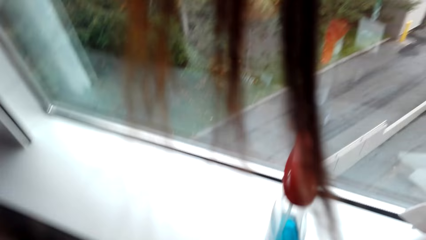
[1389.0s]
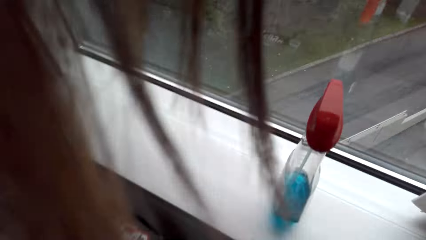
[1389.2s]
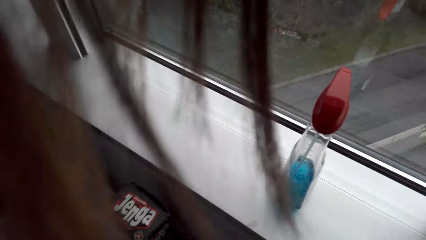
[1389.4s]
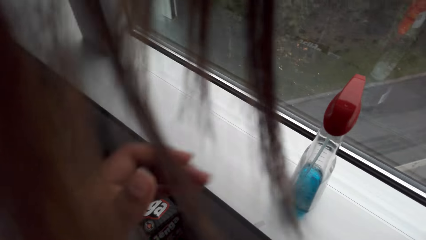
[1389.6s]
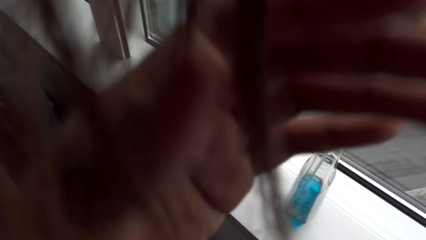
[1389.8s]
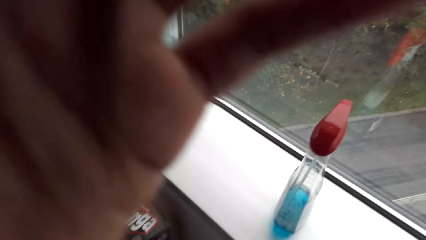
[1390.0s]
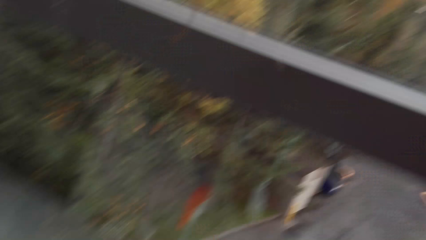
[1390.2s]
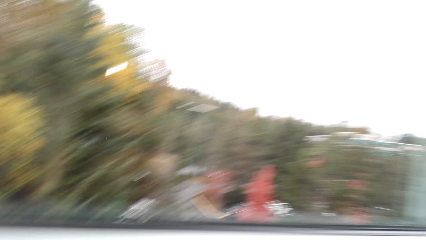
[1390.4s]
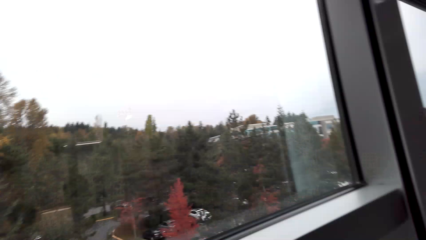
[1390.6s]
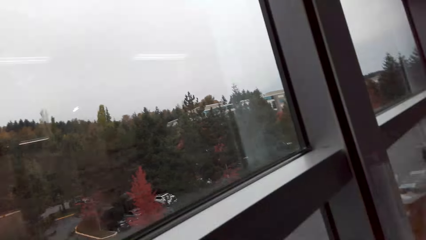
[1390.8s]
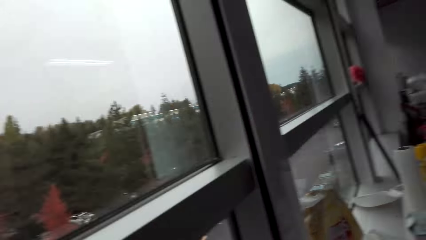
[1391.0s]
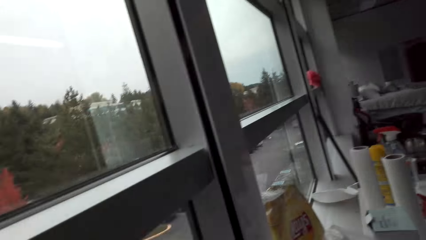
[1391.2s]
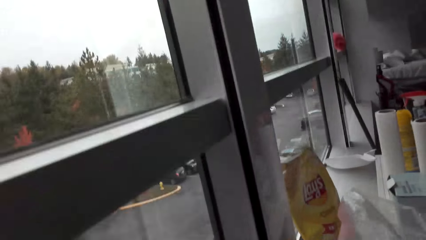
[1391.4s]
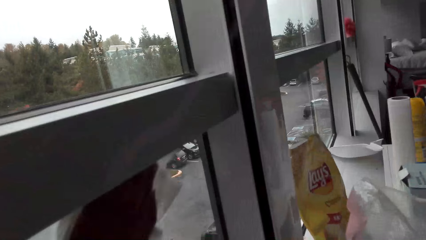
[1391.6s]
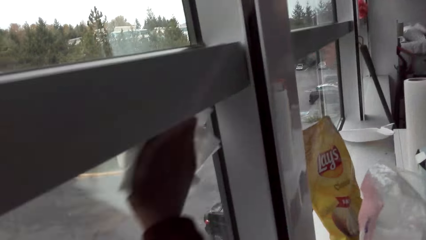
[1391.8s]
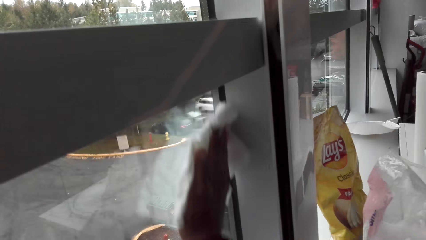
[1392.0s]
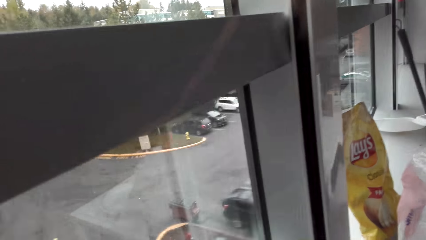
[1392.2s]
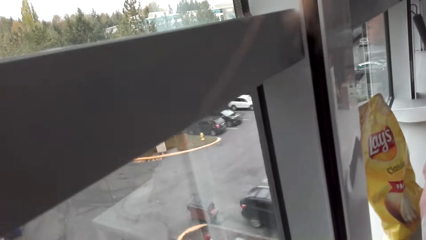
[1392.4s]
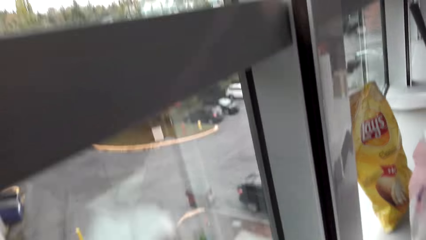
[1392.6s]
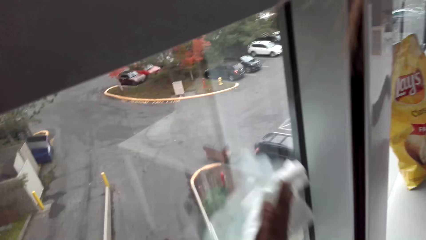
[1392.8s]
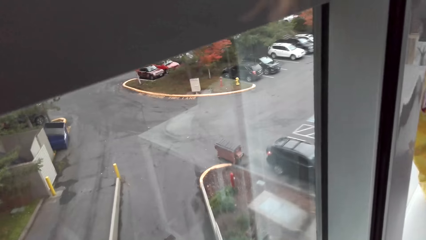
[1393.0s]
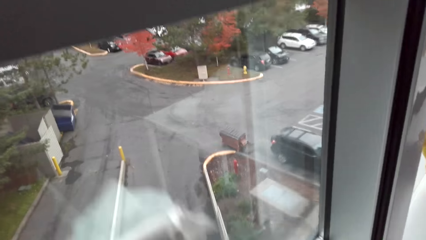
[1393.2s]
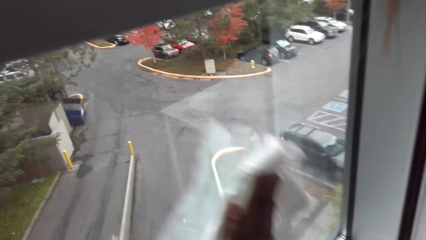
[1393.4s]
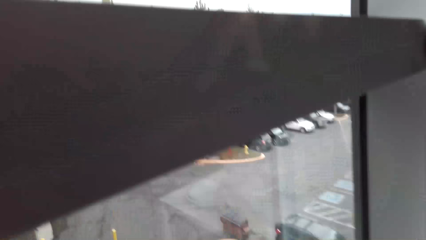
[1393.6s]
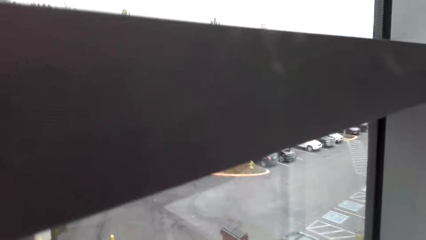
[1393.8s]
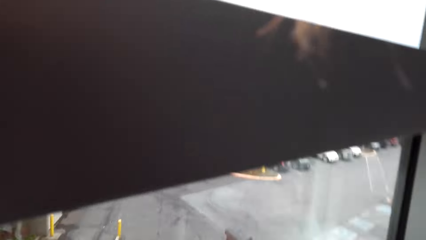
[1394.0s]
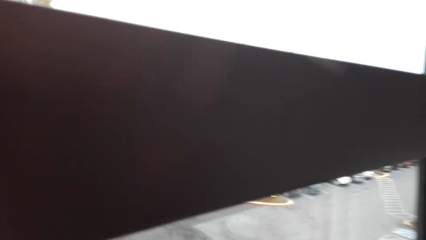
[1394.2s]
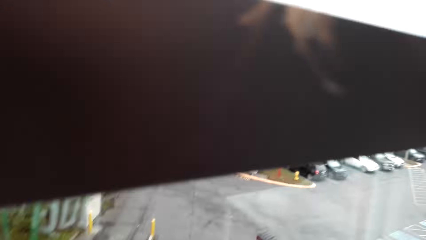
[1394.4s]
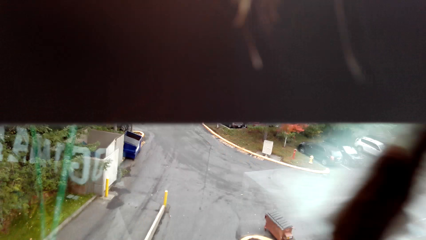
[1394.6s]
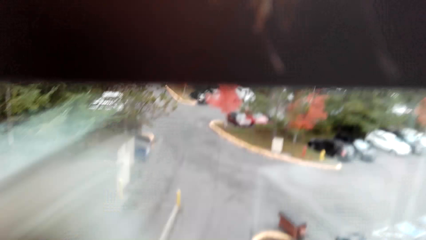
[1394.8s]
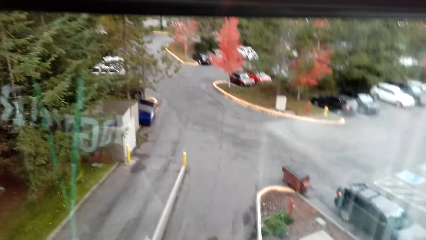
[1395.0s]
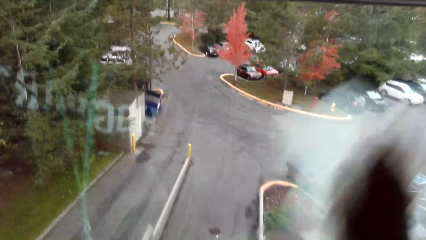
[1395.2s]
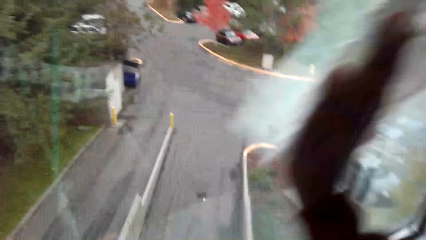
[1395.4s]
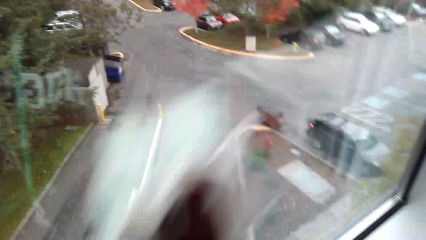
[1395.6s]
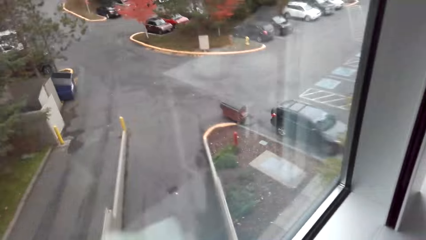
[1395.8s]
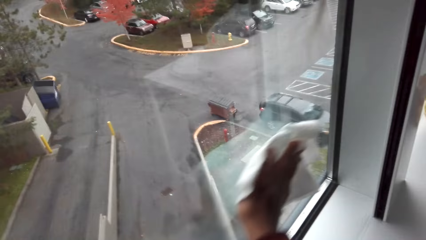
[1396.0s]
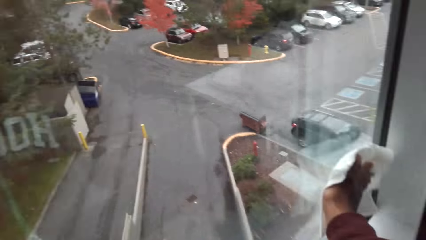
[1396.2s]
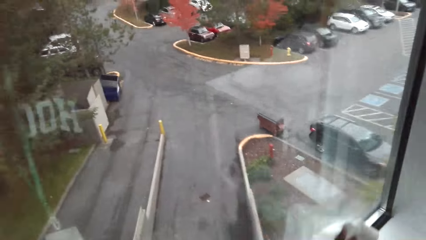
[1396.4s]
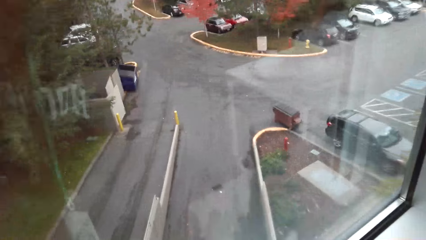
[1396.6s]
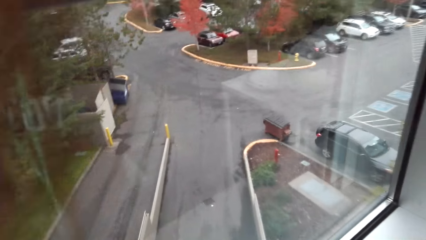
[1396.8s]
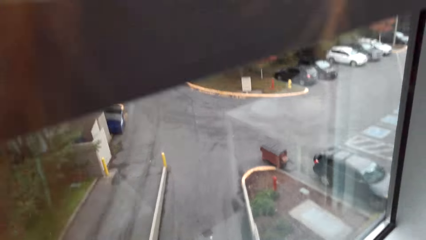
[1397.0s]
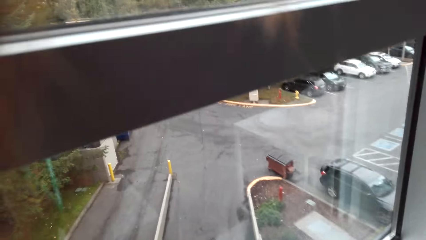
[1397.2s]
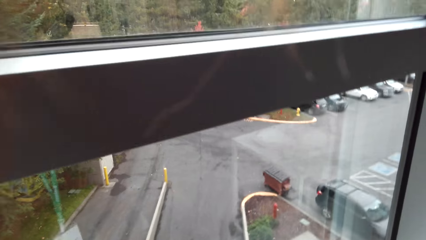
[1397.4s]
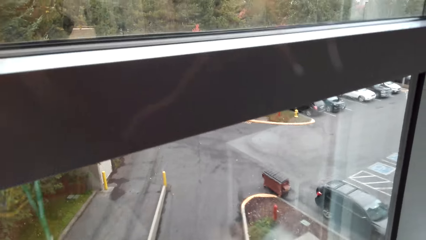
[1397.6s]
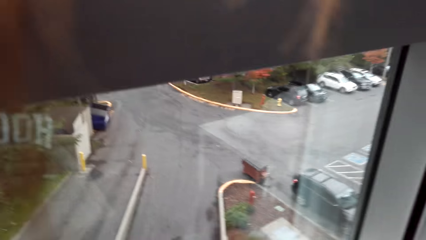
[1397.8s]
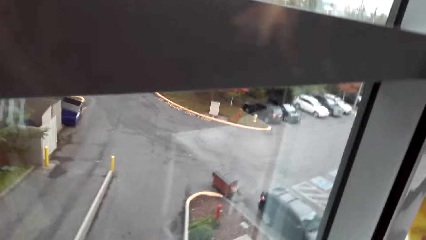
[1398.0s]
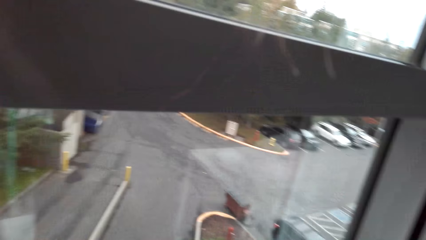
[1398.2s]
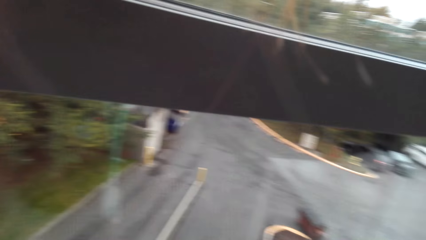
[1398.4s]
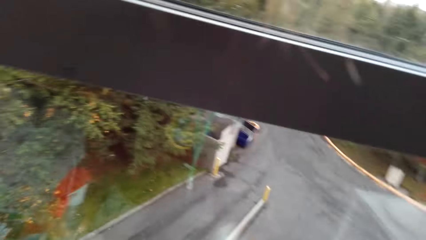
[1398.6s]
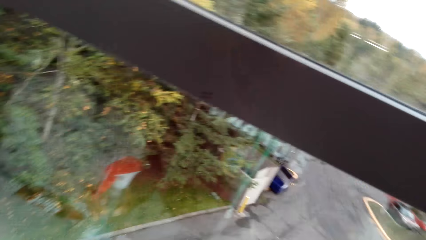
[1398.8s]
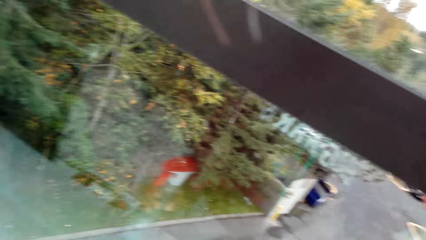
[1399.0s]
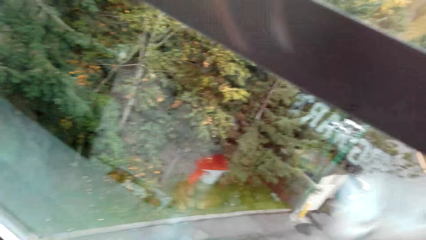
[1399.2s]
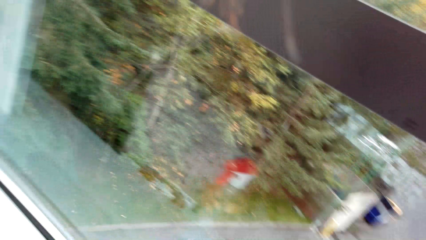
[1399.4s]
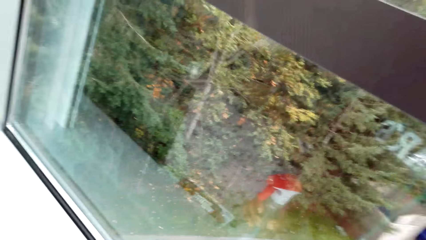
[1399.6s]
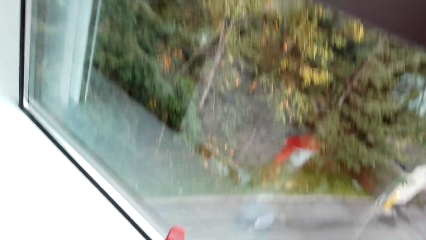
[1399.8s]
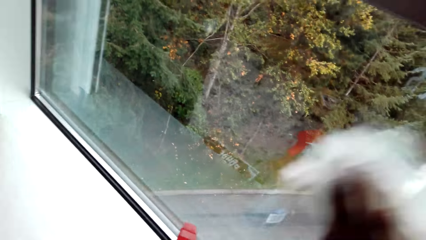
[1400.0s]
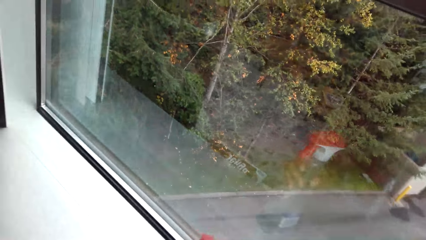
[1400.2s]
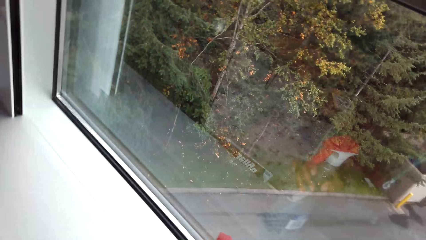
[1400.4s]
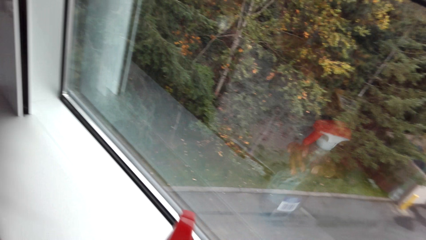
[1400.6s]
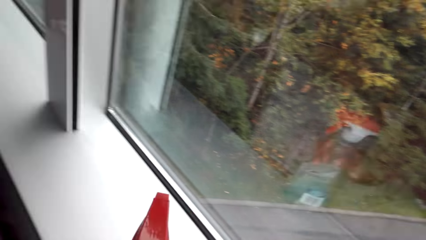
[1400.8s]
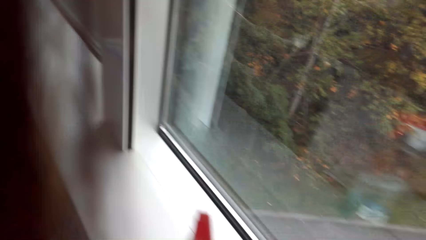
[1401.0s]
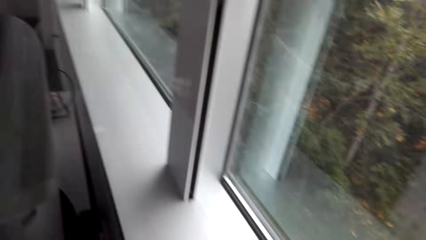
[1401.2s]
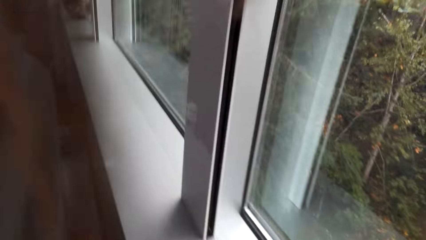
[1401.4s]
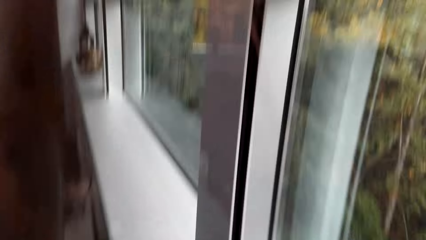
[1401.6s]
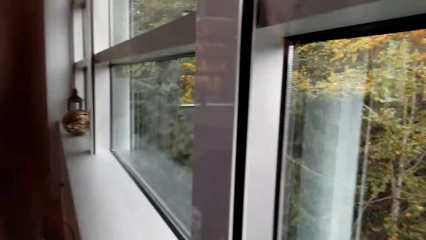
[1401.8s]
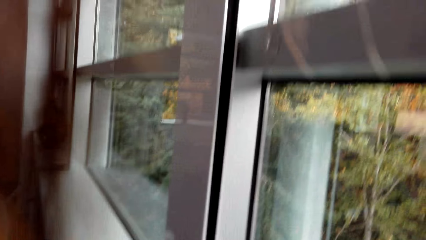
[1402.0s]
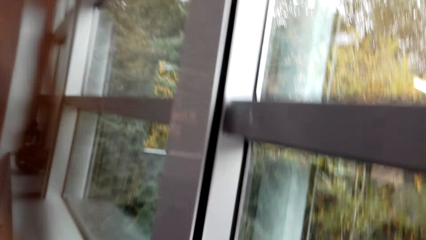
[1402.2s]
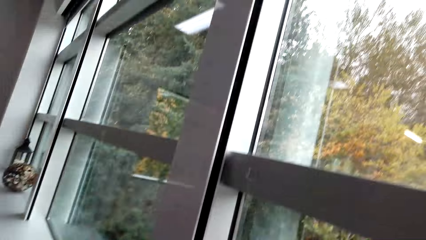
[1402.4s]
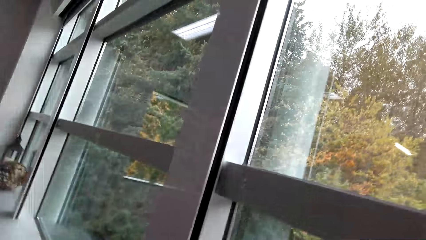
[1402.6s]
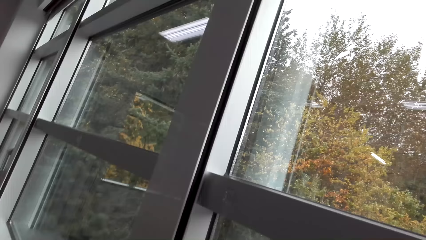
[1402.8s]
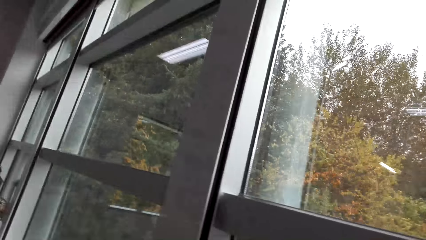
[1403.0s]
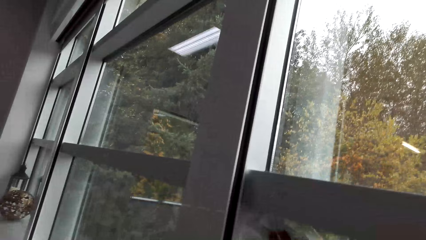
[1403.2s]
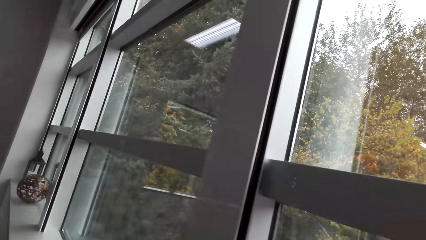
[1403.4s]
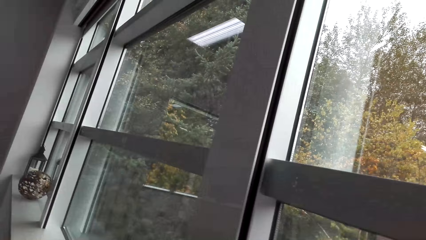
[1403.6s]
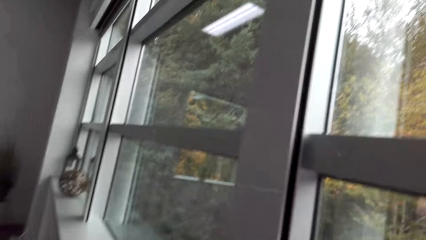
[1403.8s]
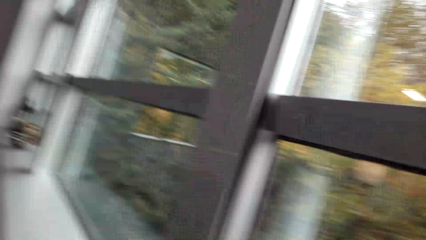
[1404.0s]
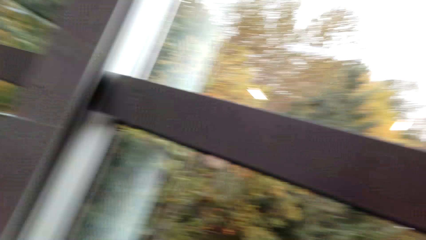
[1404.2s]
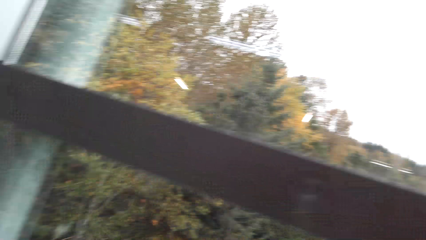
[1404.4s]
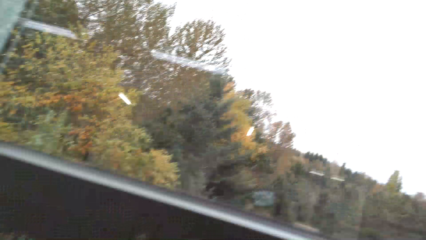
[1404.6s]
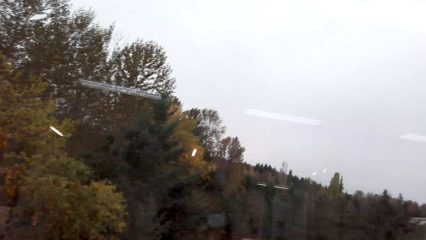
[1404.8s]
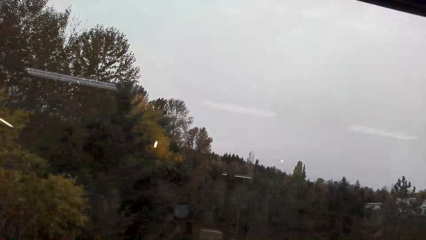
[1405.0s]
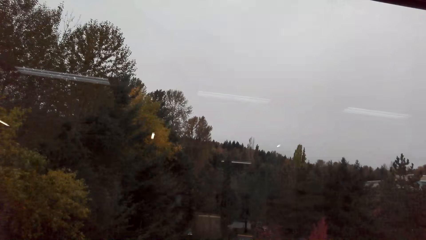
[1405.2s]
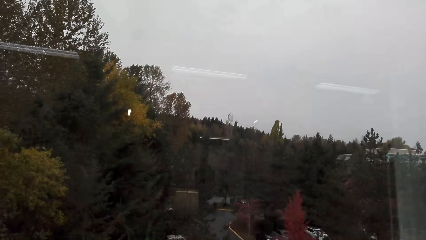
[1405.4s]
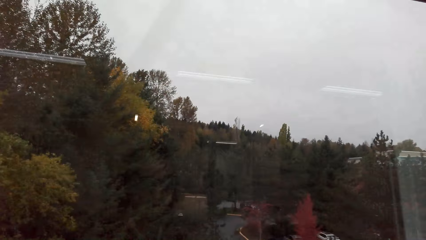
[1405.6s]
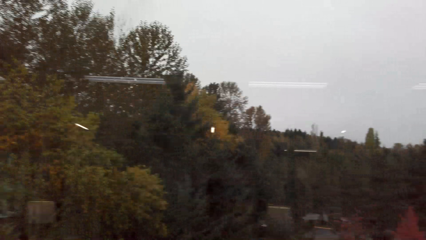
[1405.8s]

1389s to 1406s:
The camera wearer stares at a sprayer. She touches her hair. She wipes the window. She moves the sprayer. She stares at the window.
